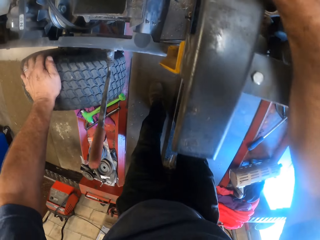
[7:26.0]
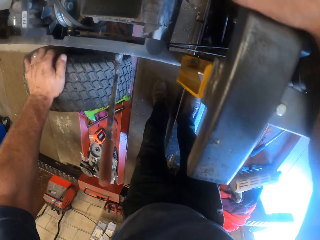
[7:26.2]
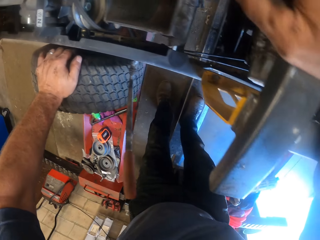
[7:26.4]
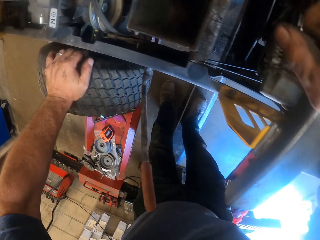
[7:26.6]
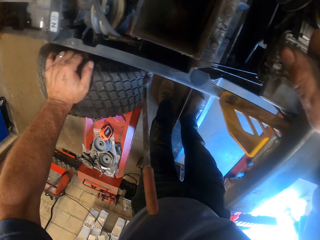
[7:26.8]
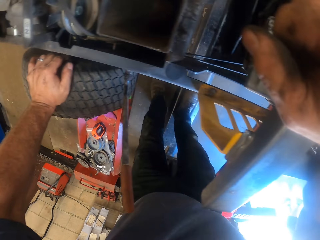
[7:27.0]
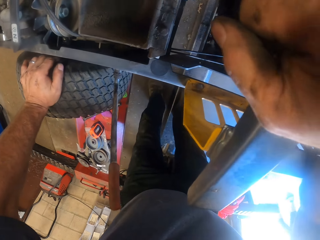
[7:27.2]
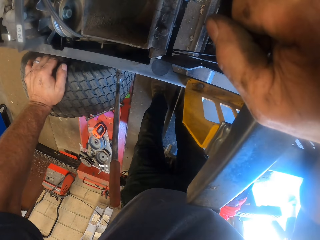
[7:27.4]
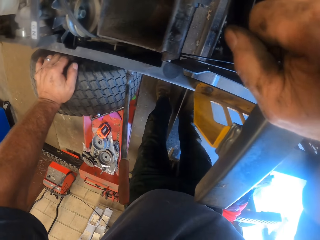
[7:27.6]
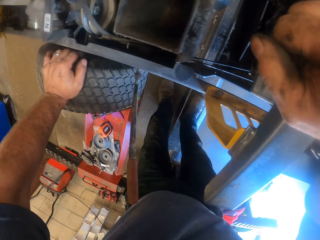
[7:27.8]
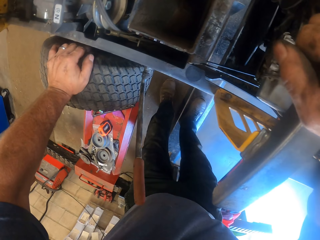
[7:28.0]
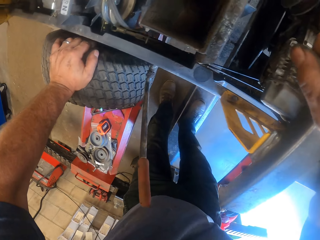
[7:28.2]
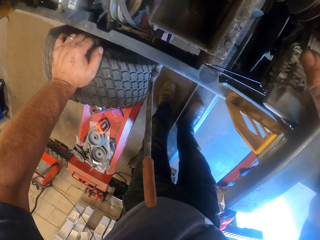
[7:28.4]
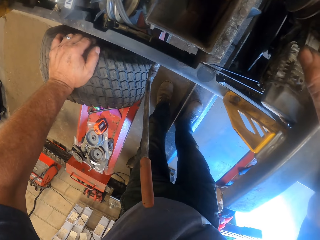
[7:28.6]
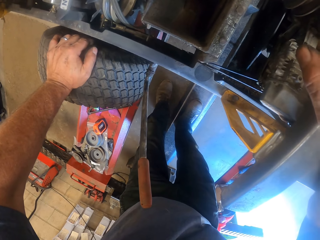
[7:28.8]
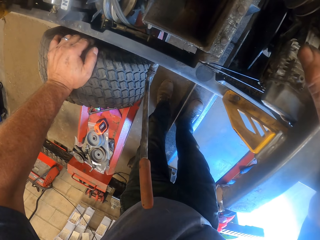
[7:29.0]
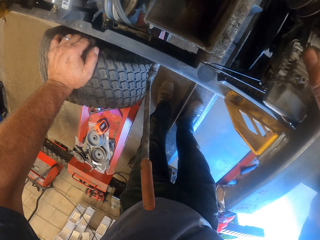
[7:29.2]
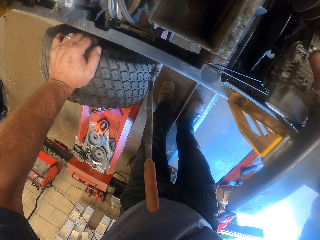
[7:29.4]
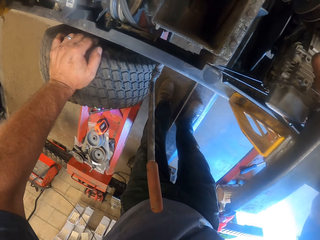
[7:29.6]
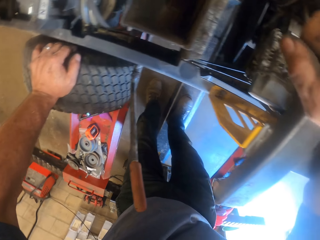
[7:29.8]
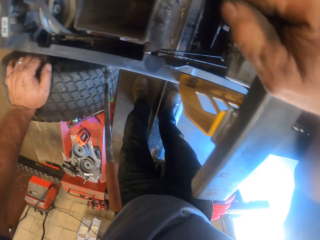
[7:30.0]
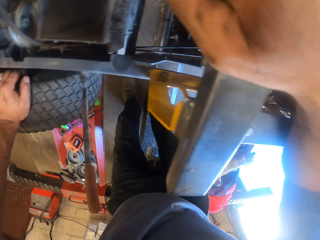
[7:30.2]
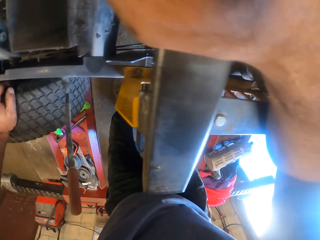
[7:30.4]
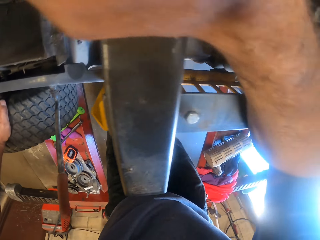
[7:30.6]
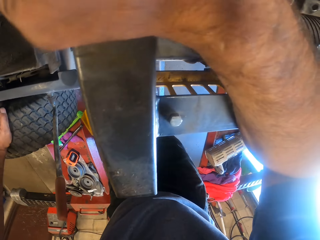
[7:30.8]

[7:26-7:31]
The camera wearer leans towards the lawn mower. They inspect the lawn mower.

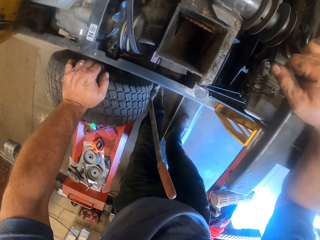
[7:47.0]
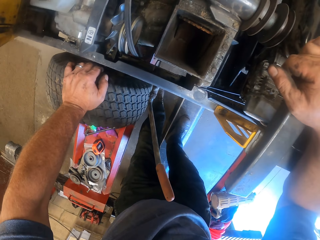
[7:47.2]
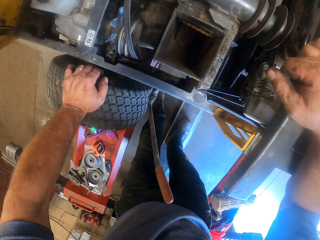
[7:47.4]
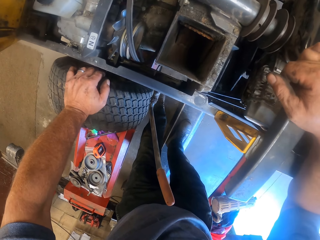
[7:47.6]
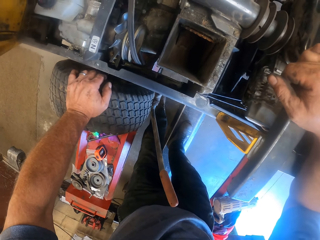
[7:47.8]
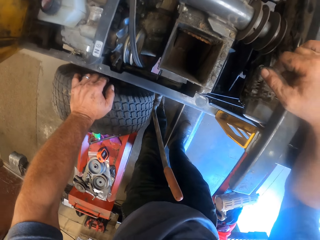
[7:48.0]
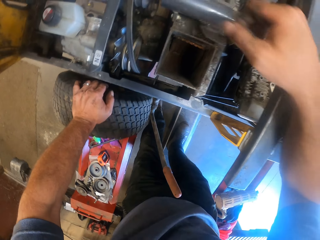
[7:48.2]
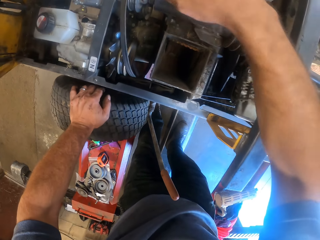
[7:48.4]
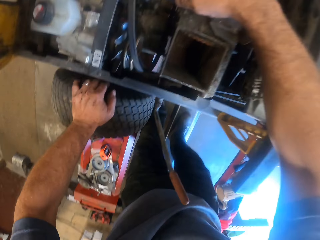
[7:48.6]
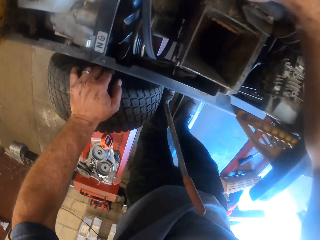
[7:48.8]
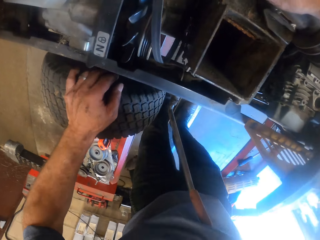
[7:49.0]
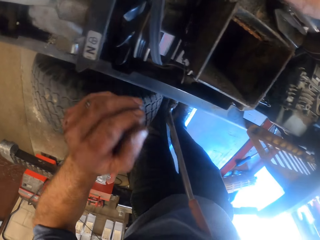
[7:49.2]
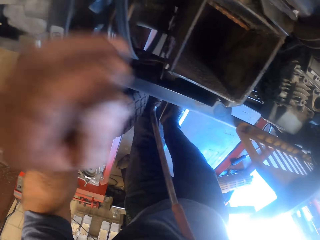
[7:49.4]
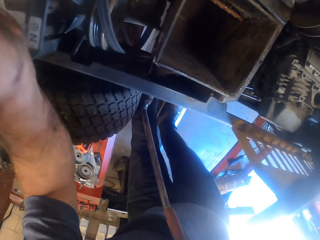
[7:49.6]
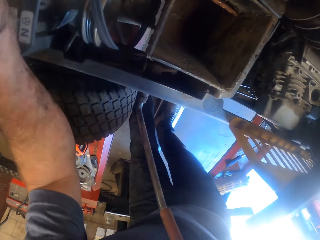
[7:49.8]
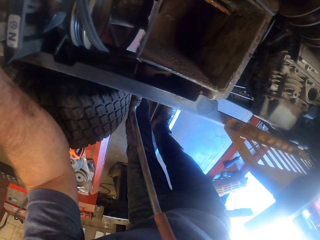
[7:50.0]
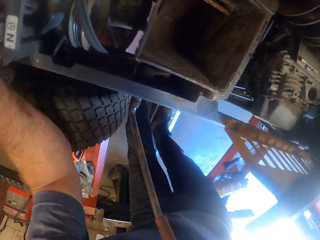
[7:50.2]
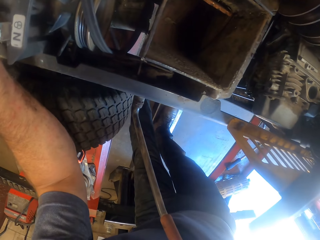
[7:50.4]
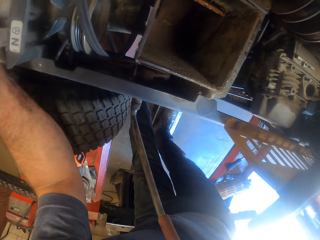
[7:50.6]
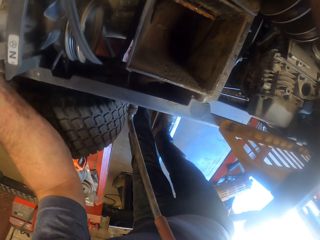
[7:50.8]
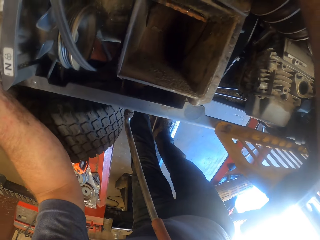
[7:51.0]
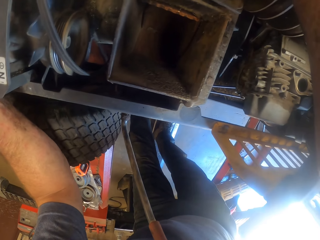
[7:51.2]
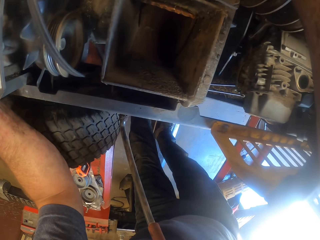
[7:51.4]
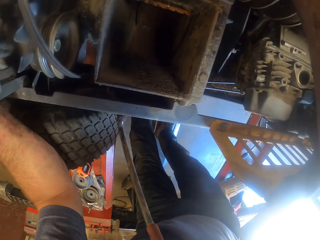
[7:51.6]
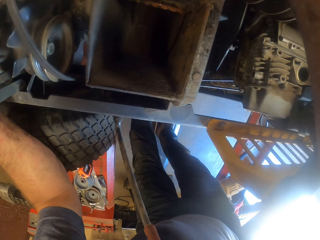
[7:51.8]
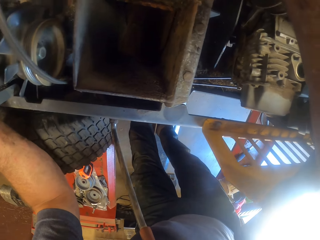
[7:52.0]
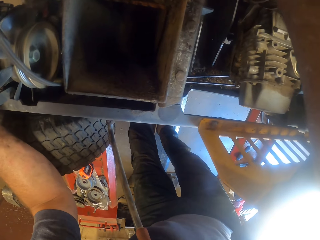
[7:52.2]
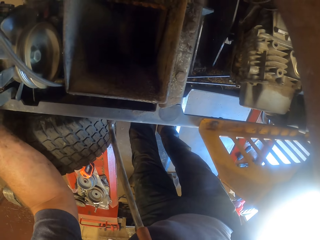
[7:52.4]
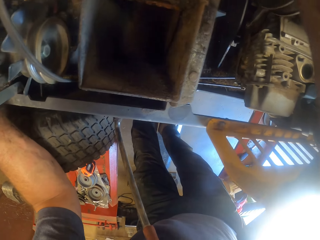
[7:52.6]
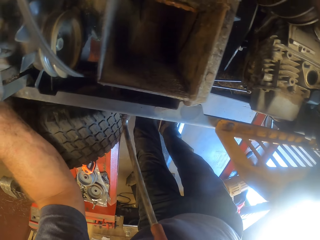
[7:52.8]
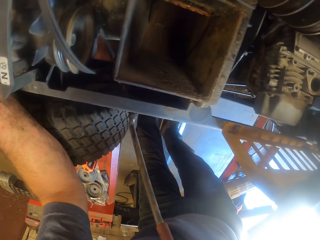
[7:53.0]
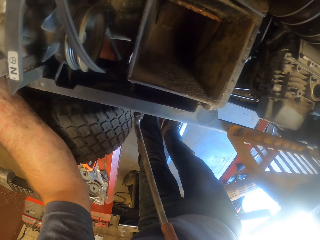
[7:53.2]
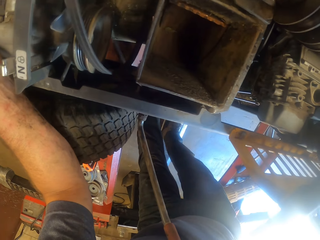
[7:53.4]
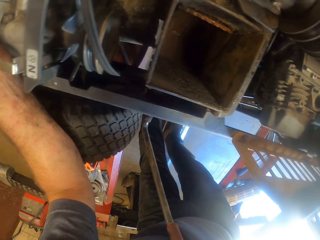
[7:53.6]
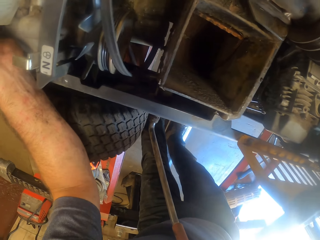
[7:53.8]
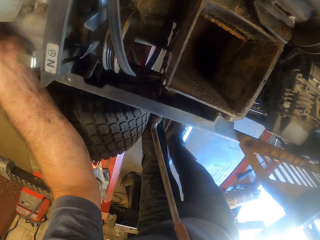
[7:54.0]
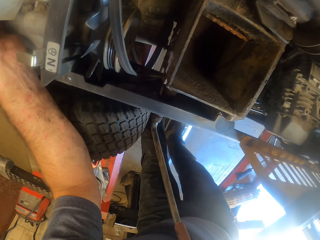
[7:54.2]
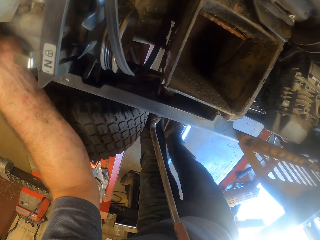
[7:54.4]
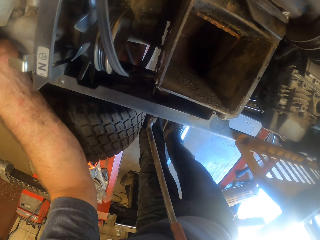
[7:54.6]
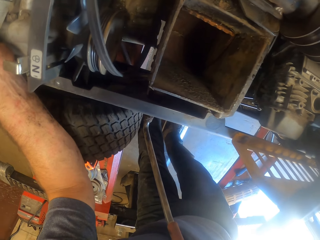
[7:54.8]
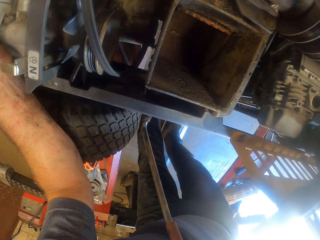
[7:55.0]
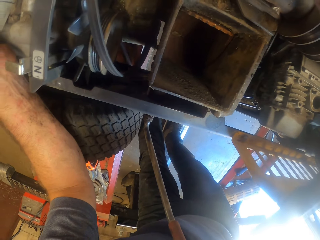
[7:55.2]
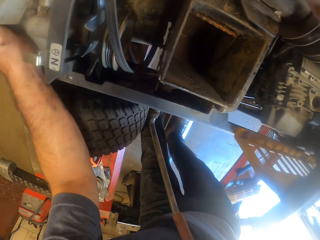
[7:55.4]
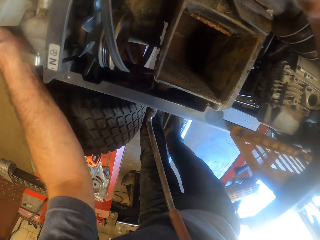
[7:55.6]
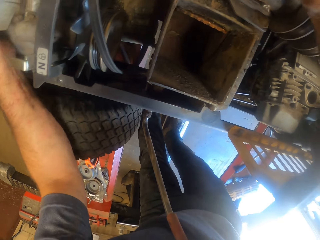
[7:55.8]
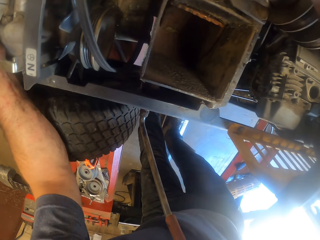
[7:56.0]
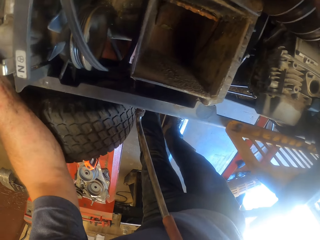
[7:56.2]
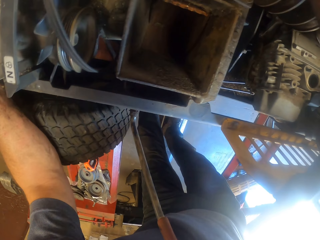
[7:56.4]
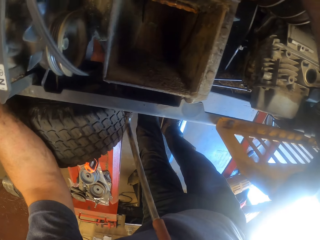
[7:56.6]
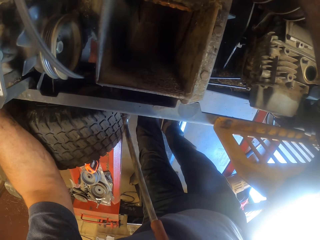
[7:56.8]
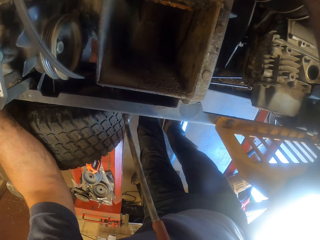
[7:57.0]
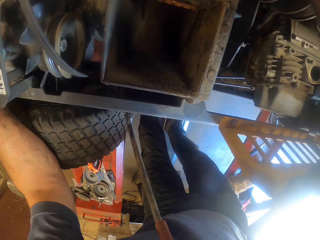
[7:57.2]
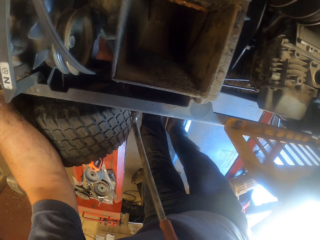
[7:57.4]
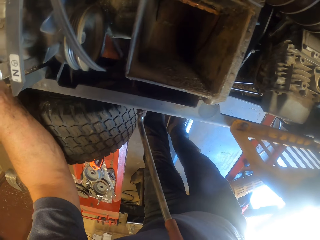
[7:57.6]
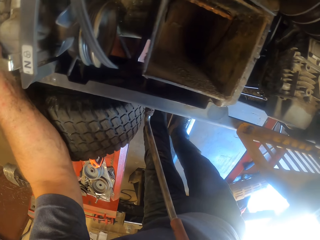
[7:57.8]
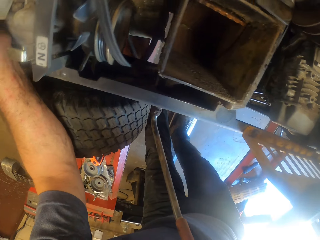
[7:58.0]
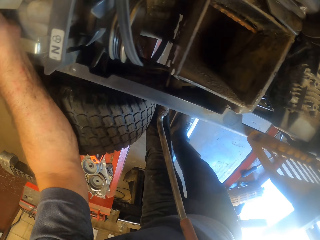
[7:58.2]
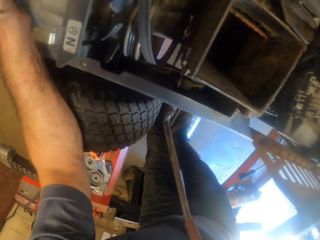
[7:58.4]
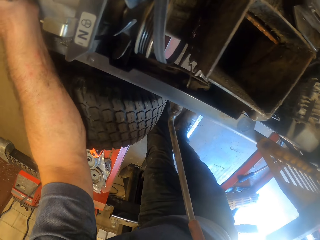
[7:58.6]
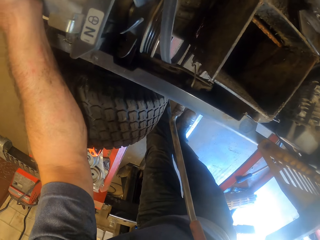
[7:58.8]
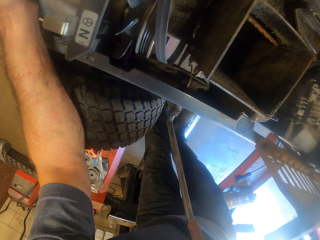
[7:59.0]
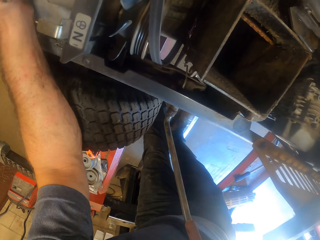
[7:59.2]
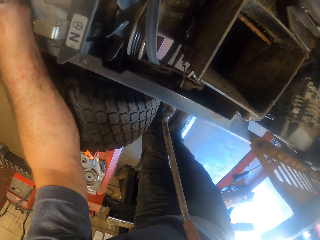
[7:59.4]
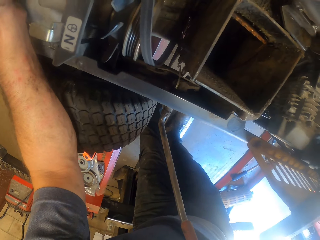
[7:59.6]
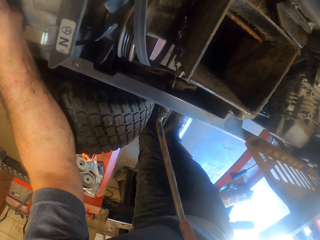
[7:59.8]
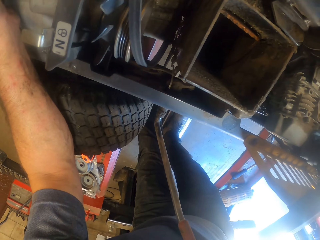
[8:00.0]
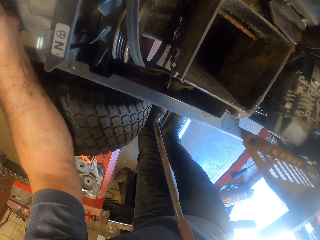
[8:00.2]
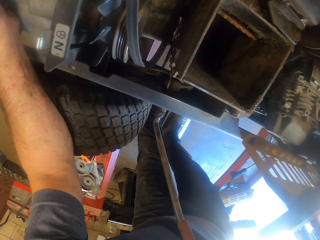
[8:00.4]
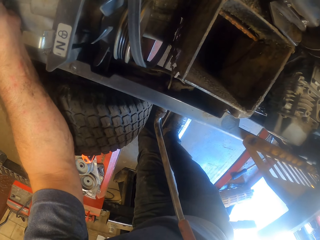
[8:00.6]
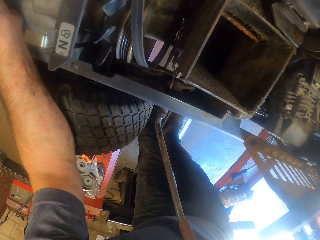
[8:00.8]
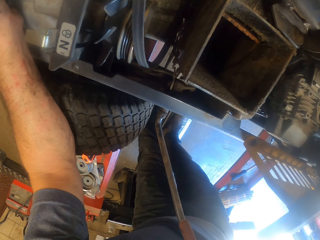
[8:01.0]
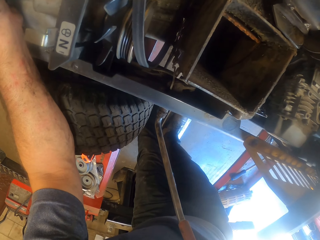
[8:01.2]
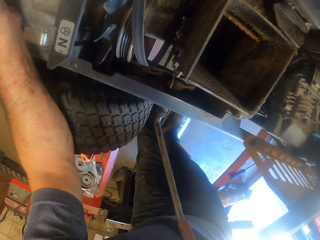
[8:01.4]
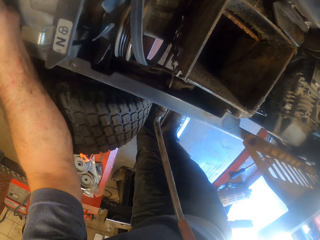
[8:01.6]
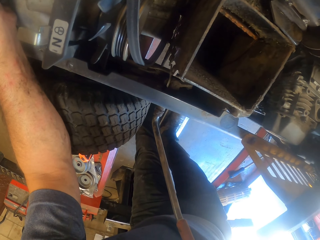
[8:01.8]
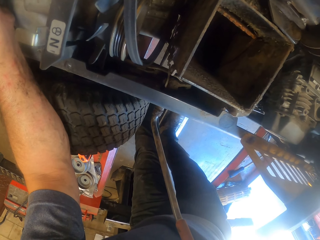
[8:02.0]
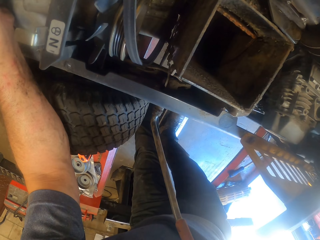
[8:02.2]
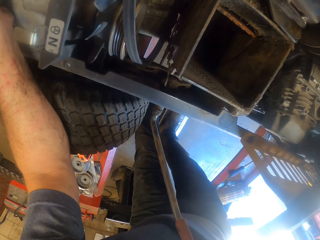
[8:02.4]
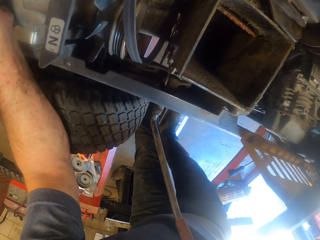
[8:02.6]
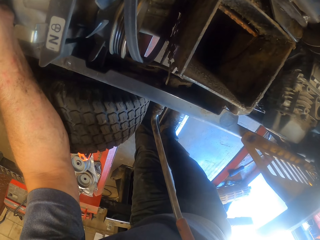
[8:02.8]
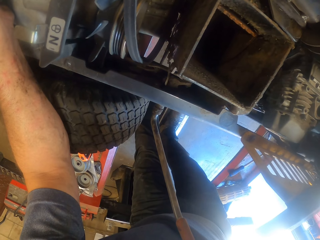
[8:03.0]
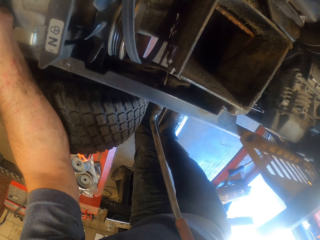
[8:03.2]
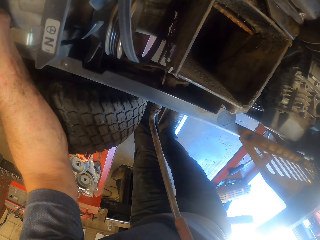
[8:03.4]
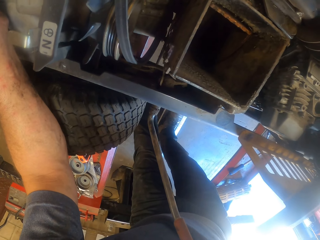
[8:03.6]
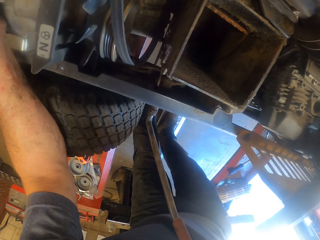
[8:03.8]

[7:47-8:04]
The camera wearer leans closer towards the lawn mower. They inspect the lawn mower.
